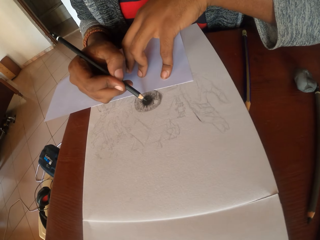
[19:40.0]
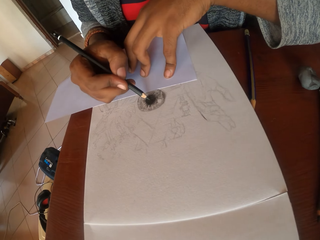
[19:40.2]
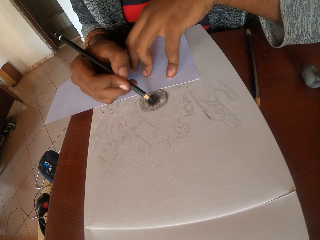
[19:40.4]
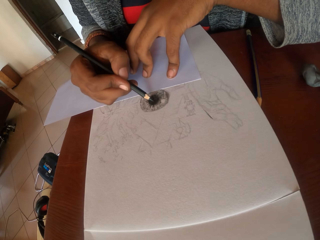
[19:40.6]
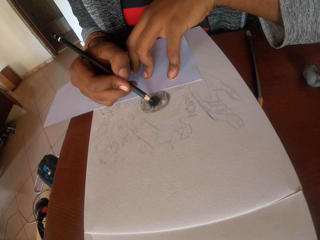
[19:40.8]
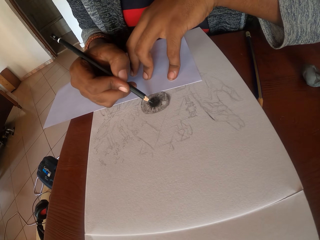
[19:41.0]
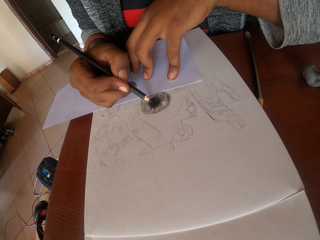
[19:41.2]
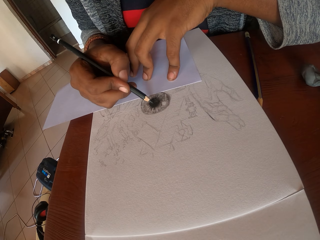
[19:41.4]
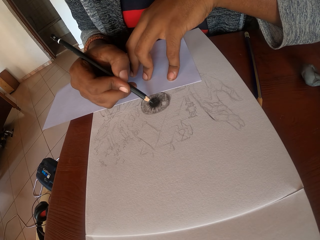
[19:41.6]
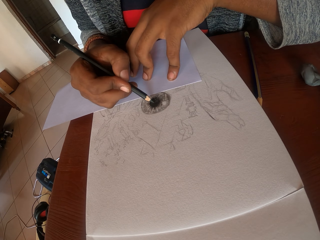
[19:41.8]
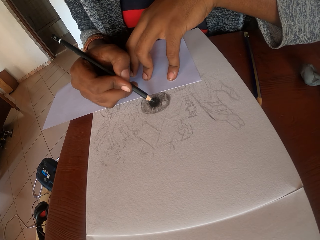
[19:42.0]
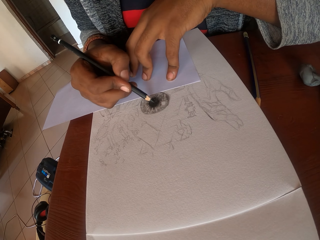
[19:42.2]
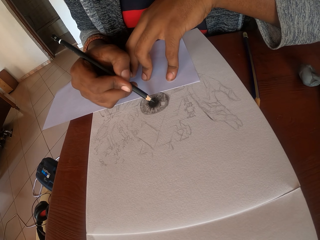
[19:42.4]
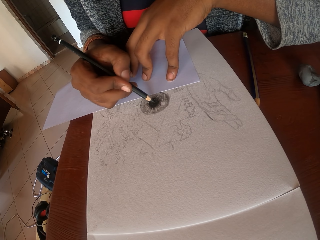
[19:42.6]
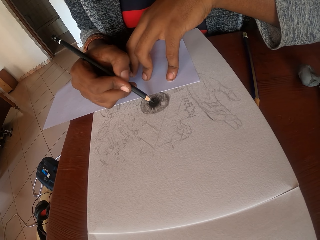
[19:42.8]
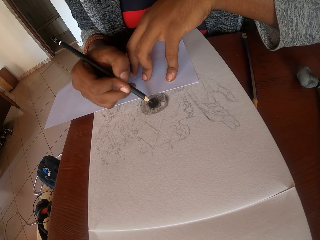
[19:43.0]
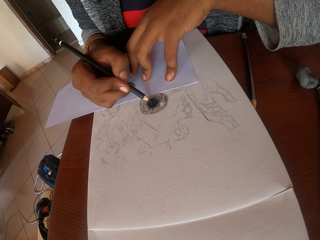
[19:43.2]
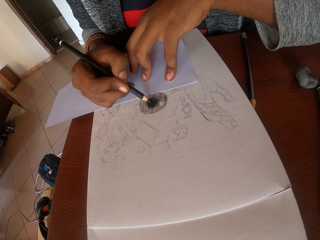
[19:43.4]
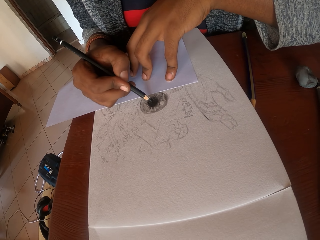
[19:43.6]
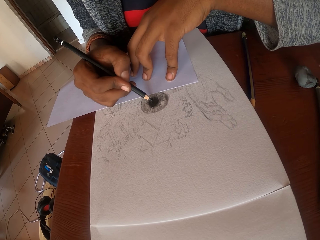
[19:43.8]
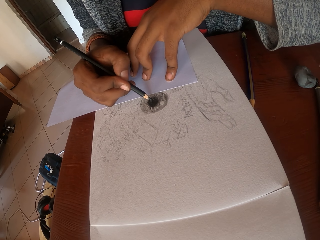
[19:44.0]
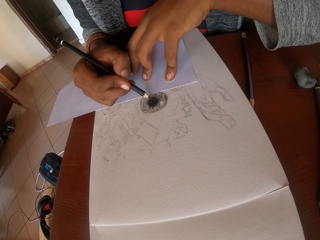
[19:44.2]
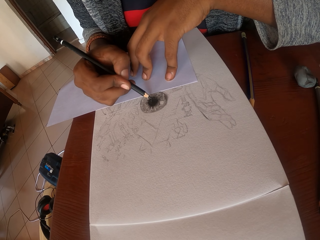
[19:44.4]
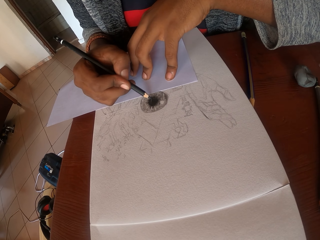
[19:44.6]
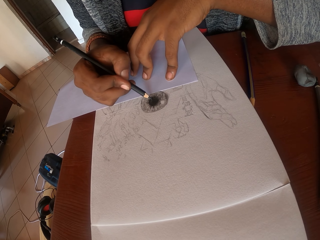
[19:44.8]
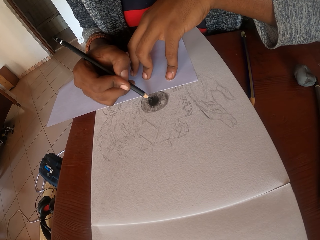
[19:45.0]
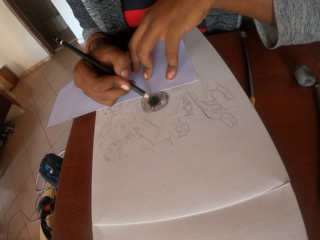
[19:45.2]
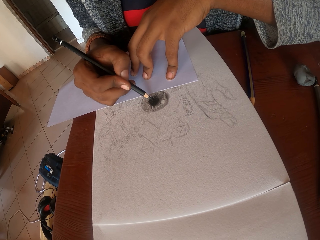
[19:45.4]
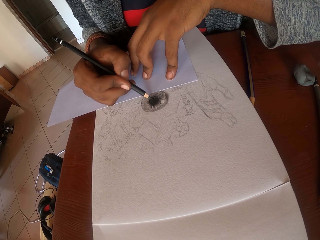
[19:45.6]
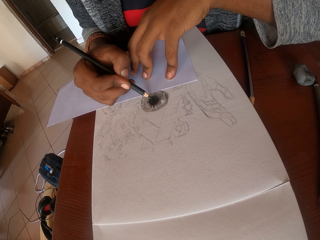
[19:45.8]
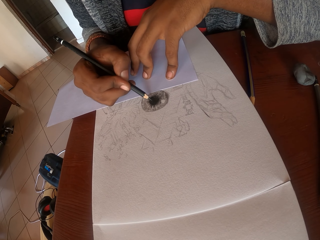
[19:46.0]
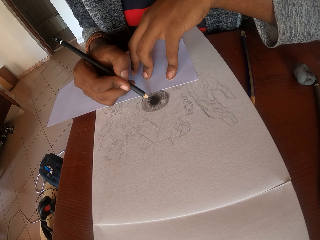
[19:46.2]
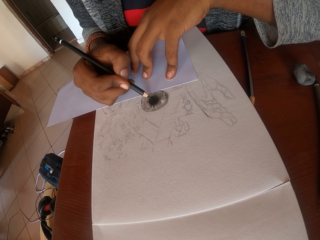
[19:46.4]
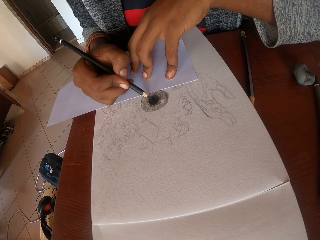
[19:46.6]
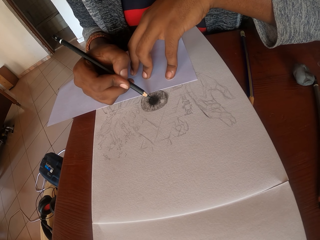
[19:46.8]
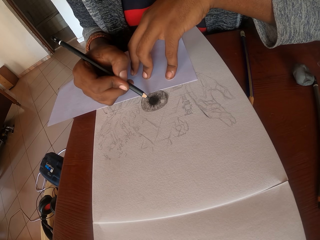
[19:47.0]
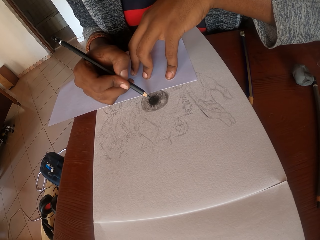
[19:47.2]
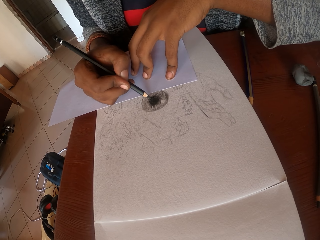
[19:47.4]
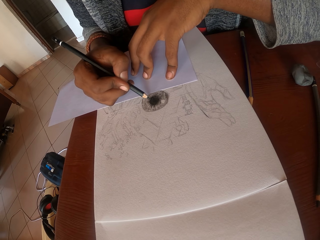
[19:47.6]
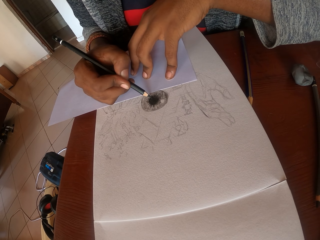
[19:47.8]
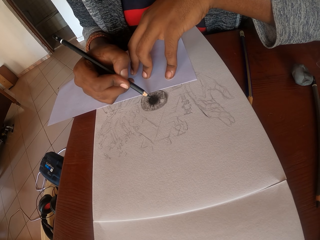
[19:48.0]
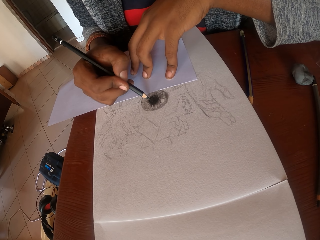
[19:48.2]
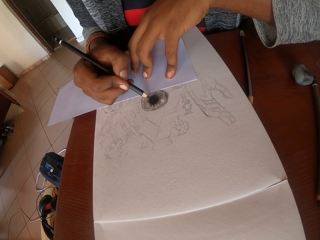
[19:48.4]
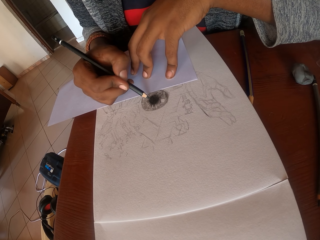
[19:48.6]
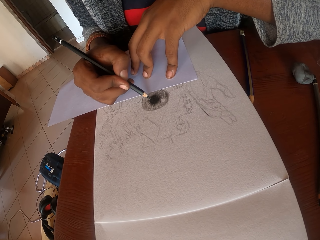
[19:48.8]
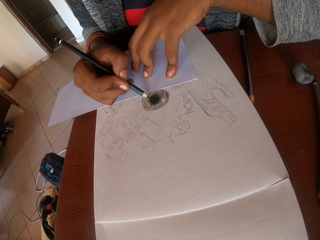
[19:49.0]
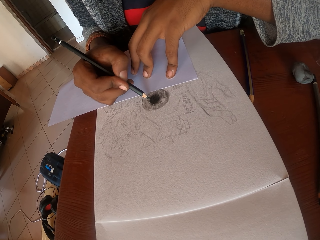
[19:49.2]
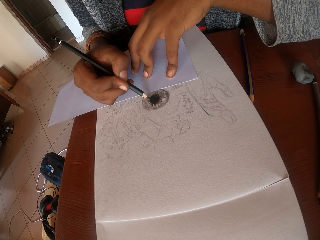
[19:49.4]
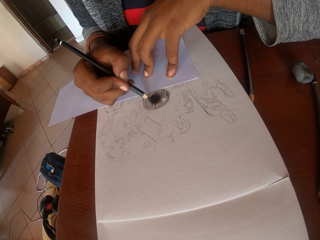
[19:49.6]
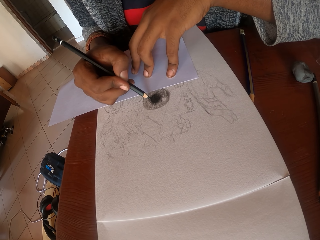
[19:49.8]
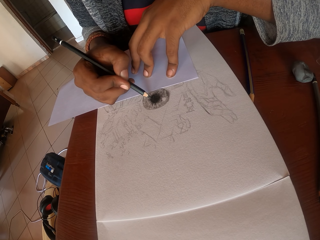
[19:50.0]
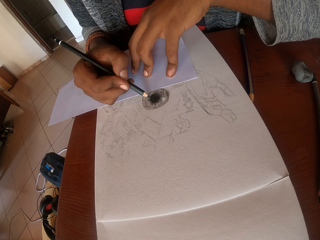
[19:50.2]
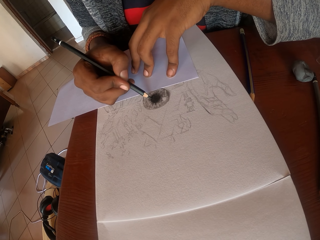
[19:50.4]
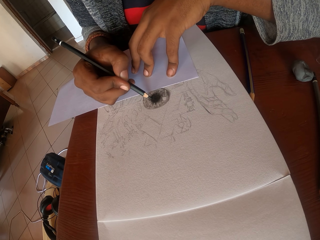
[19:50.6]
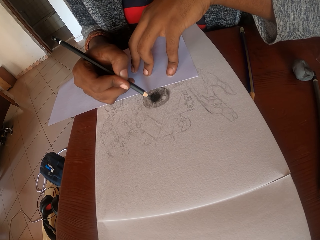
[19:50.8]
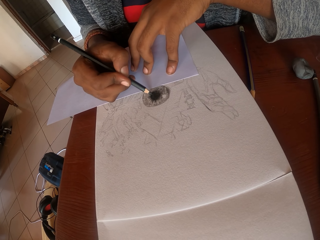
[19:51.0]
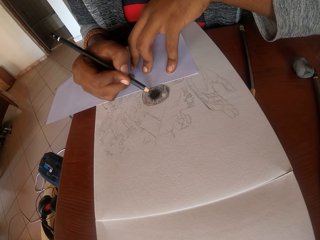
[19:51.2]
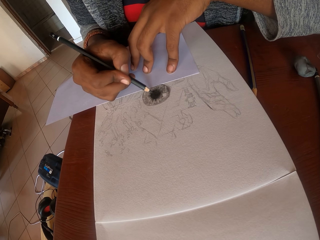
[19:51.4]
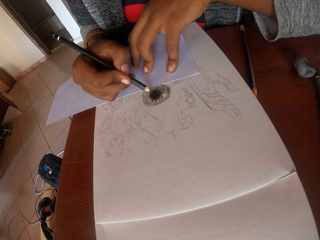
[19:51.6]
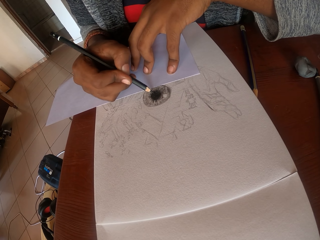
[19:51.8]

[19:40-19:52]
The camera wearer draws on a paper.

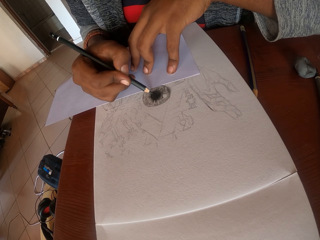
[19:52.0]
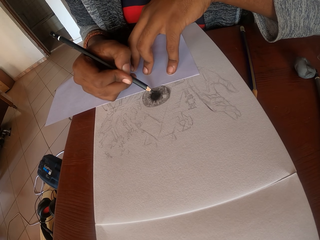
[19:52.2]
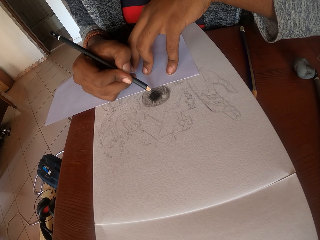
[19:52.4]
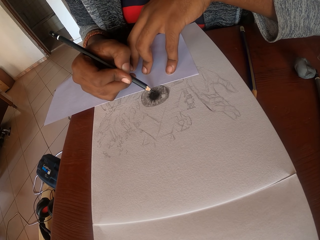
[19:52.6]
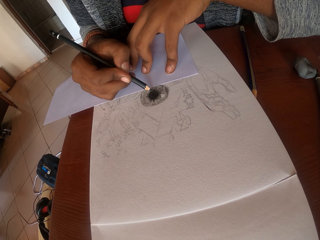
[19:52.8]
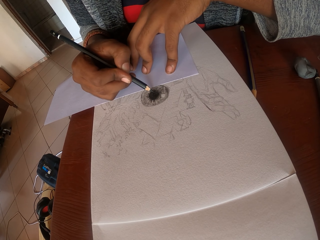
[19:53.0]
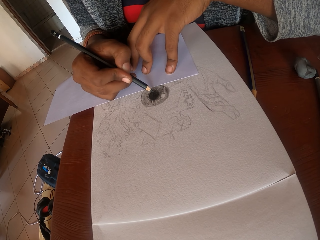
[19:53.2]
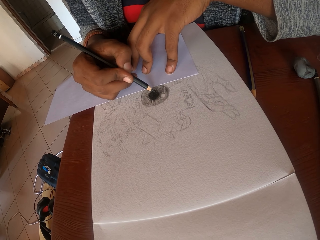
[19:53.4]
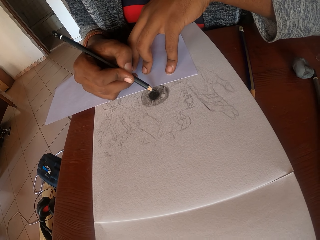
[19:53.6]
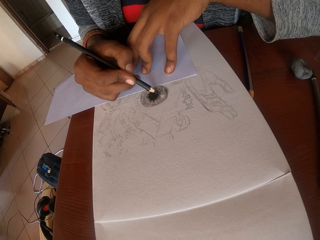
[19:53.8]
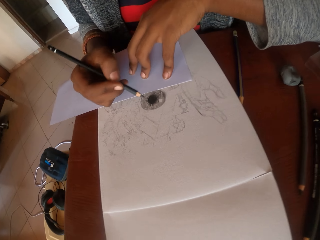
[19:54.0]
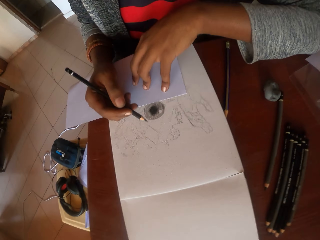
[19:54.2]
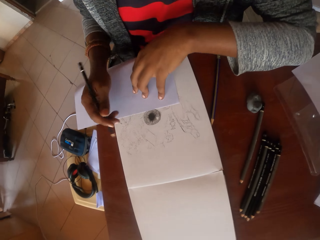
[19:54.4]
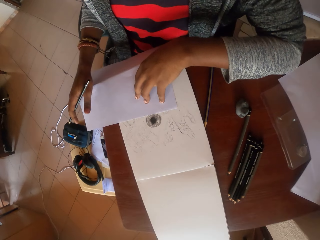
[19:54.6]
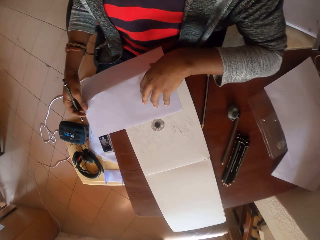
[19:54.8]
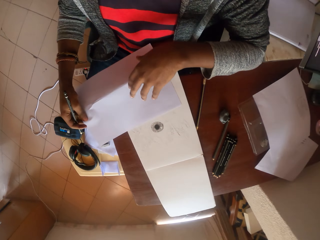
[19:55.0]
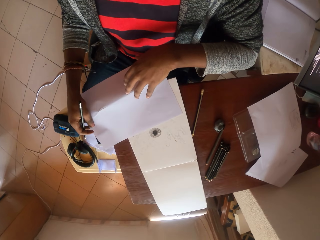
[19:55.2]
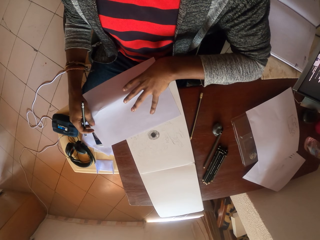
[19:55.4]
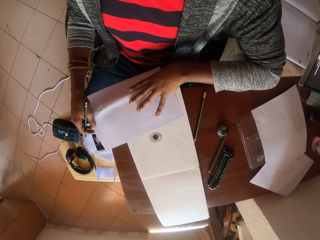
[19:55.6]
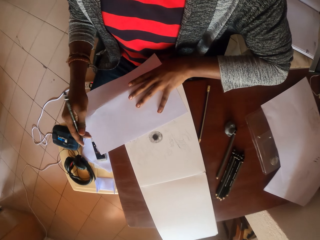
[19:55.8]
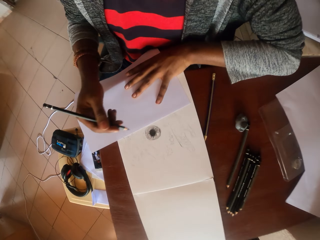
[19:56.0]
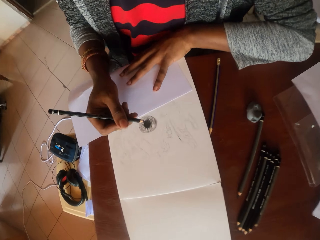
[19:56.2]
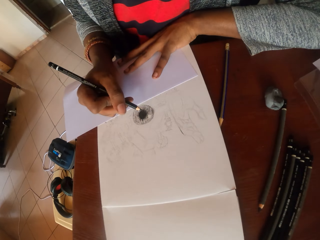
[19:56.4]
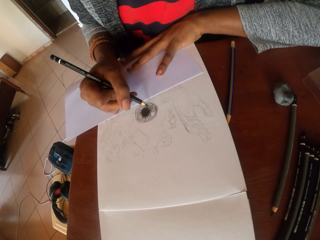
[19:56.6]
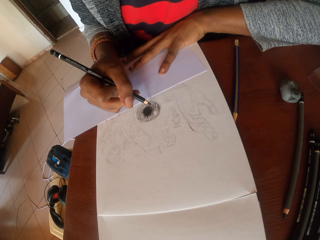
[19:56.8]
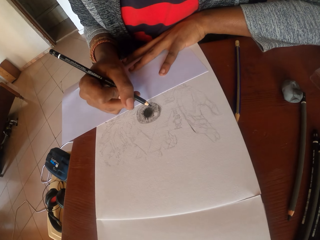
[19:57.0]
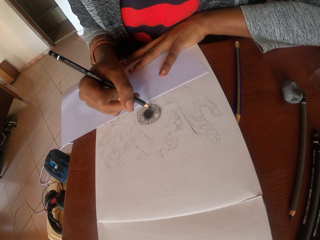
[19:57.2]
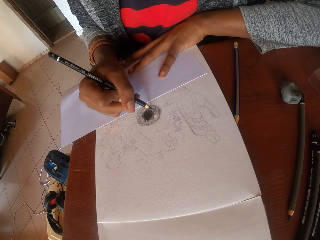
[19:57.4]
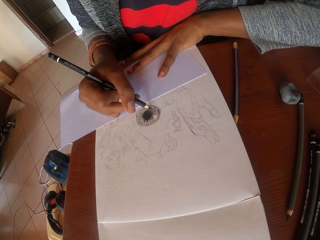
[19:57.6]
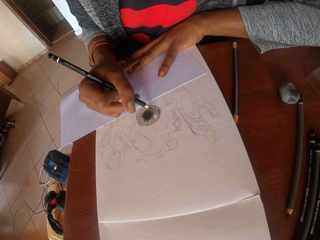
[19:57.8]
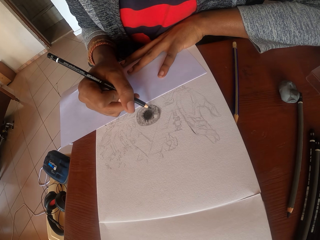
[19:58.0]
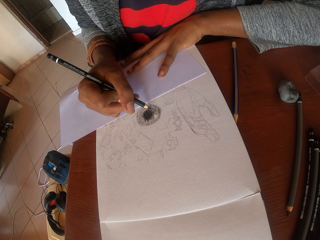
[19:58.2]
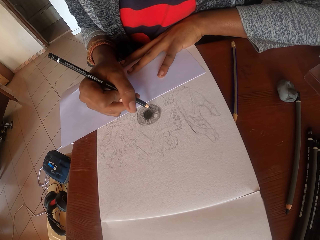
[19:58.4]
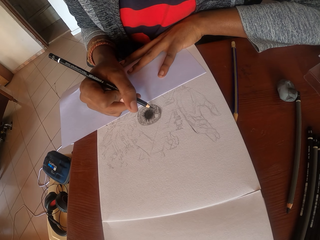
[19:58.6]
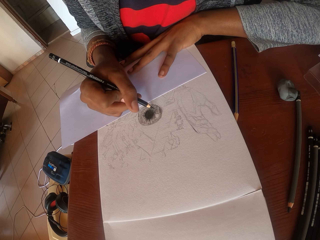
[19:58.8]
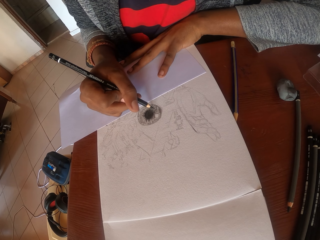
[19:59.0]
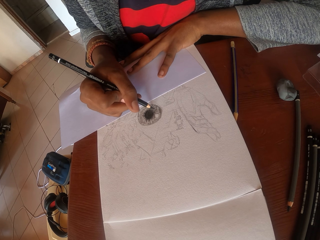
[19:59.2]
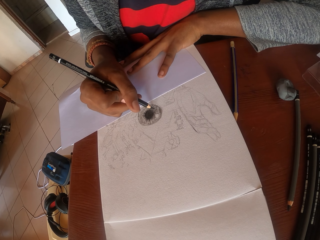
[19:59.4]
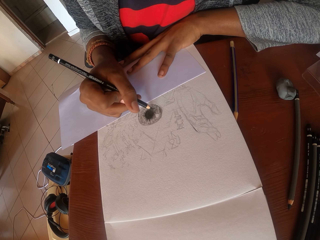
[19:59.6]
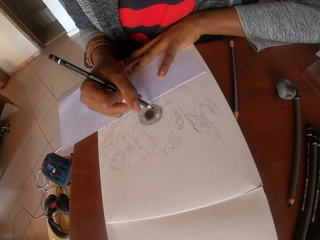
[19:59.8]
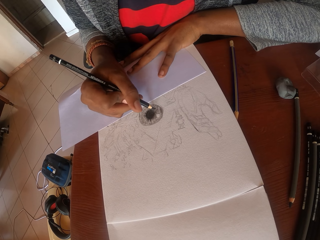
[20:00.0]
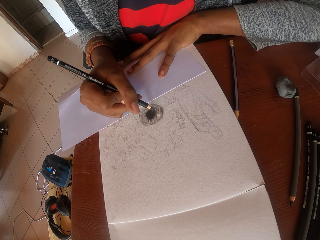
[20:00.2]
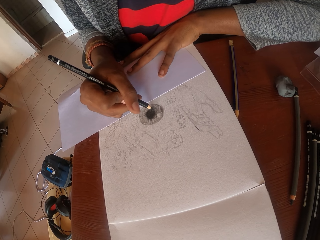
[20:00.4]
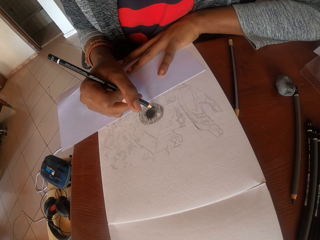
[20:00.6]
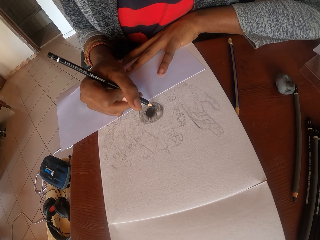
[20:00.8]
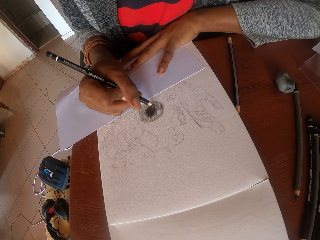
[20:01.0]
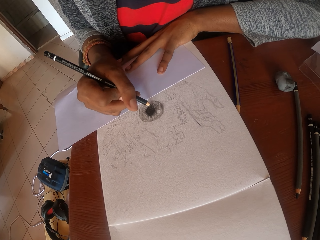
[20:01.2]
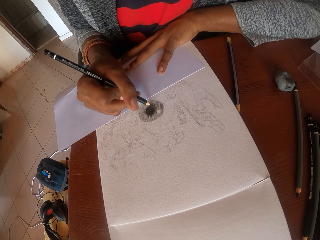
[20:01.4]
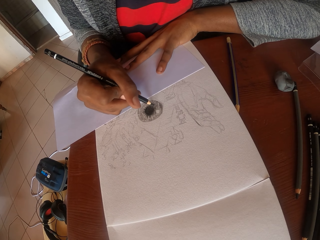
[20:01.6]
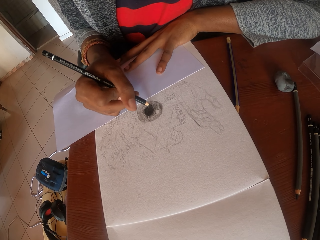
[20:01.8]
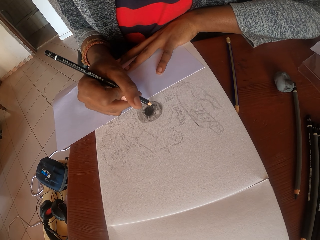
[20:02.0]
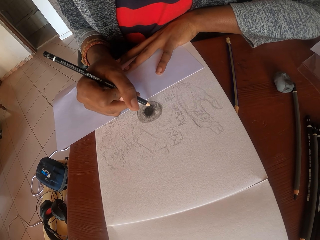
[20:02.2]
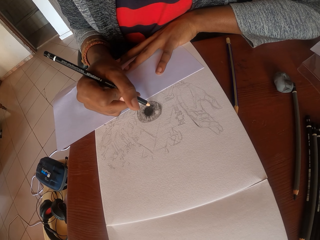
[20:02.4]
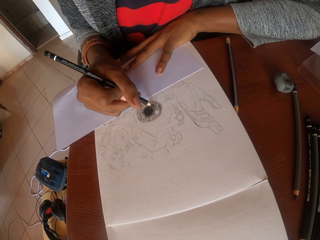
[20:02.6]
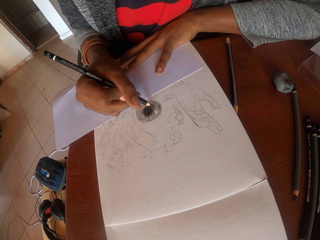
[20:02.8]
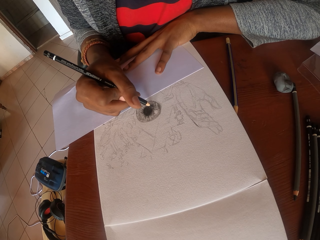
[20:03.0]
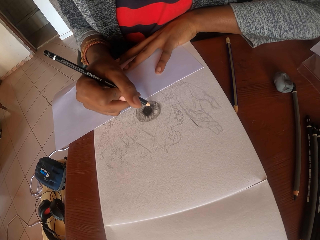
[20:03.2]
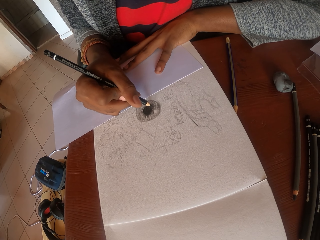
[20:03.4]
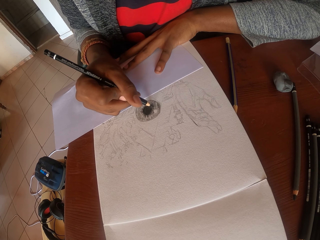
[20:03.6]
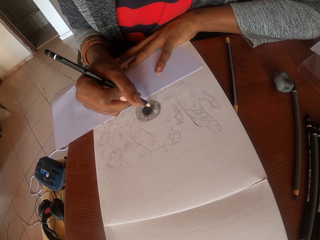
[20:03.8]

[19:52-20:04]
The camera wearer stops drawing. They look around. They position the paper on the table. They draw on the paper.
